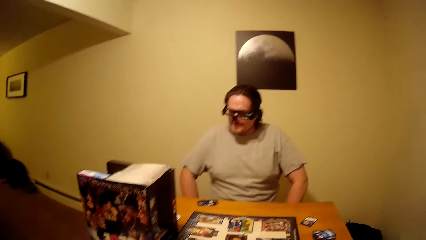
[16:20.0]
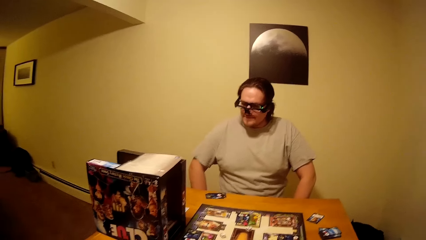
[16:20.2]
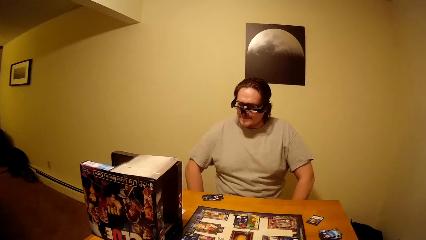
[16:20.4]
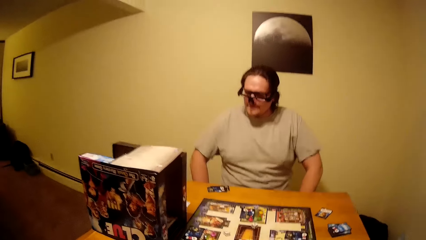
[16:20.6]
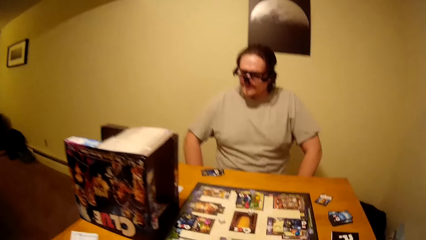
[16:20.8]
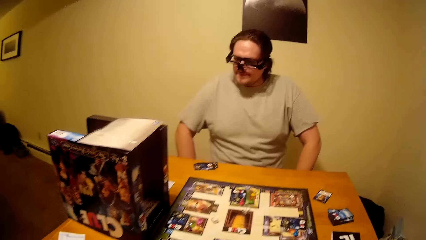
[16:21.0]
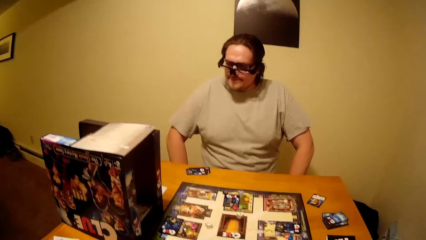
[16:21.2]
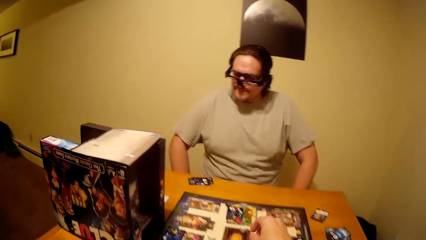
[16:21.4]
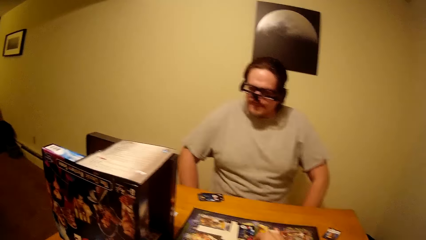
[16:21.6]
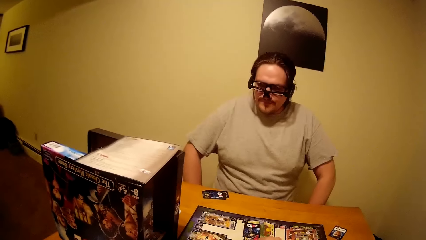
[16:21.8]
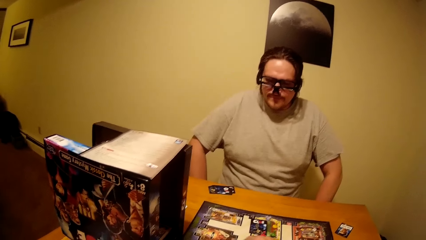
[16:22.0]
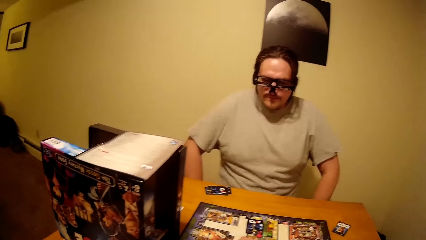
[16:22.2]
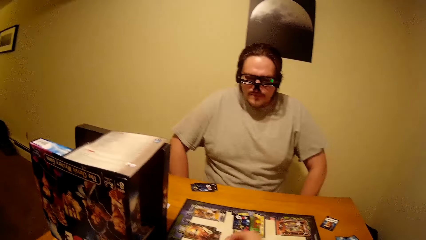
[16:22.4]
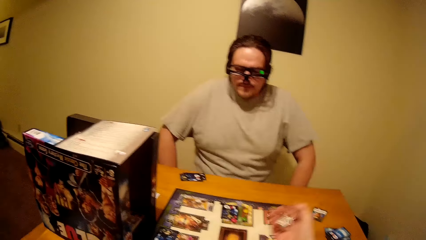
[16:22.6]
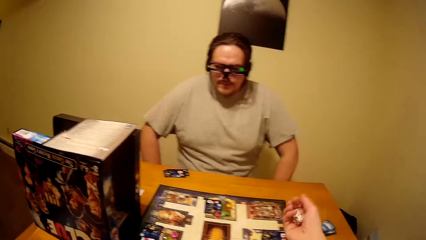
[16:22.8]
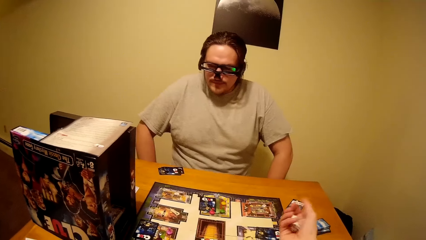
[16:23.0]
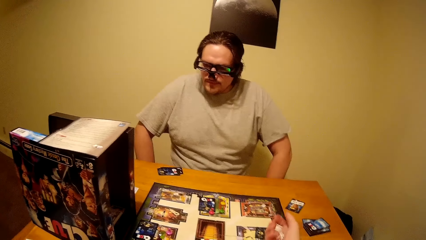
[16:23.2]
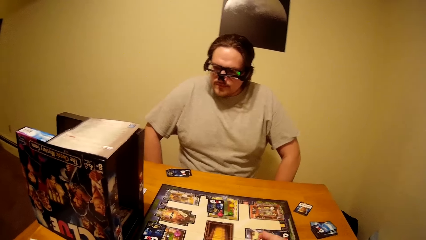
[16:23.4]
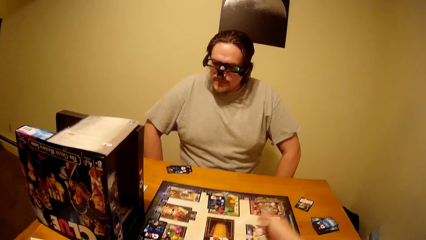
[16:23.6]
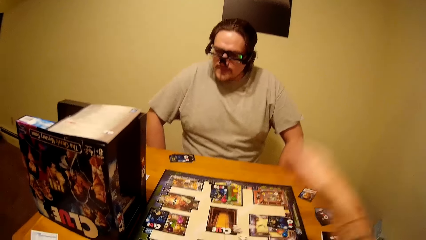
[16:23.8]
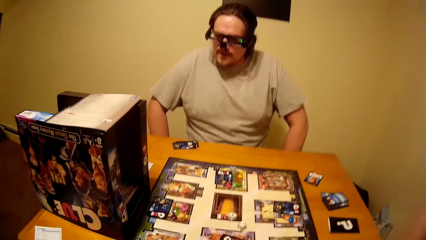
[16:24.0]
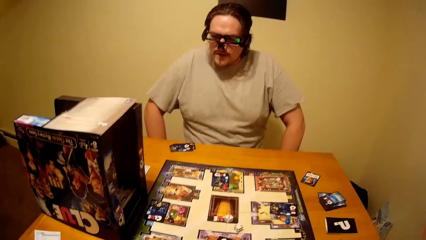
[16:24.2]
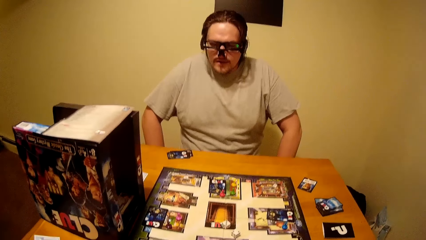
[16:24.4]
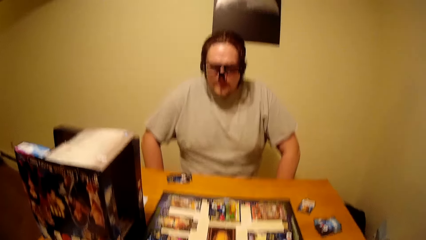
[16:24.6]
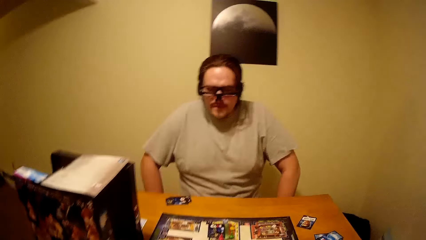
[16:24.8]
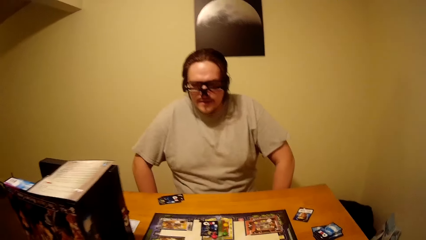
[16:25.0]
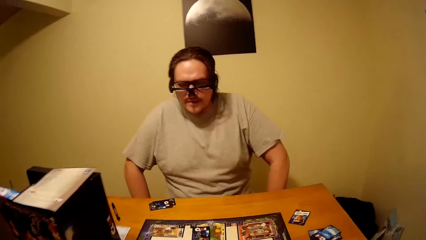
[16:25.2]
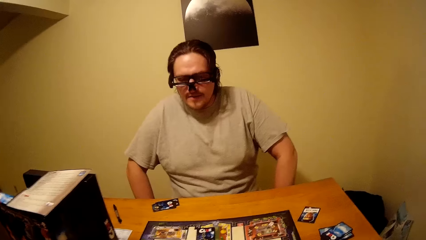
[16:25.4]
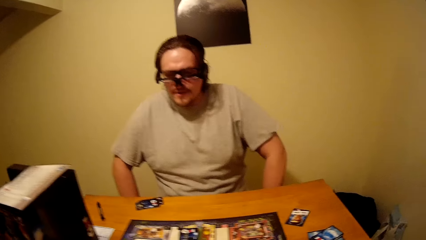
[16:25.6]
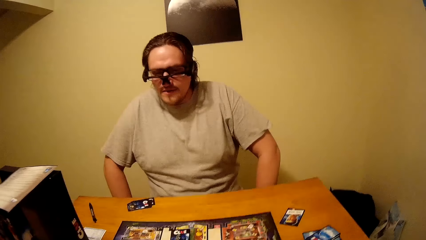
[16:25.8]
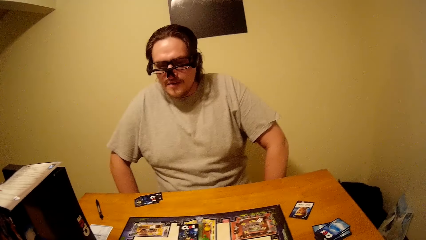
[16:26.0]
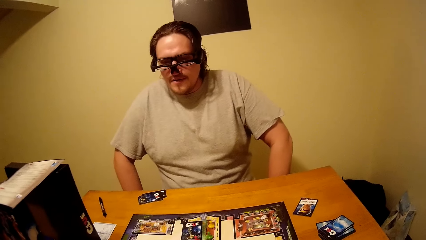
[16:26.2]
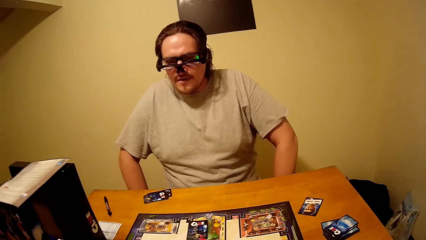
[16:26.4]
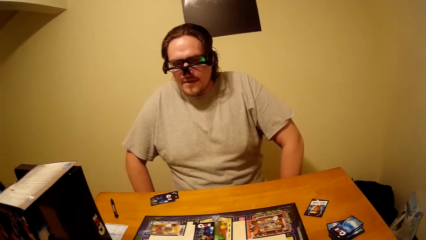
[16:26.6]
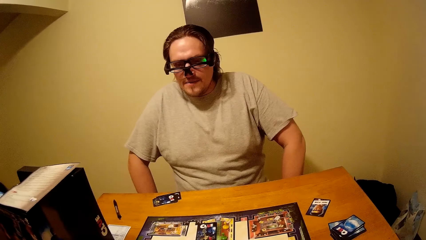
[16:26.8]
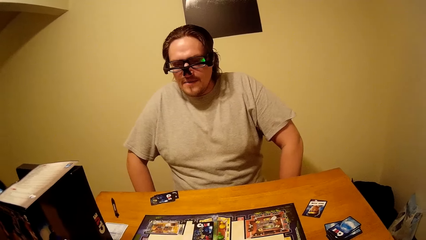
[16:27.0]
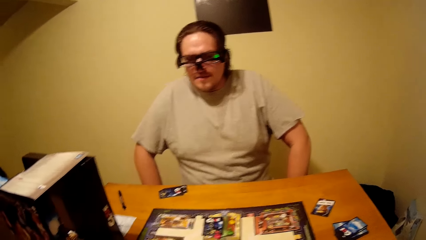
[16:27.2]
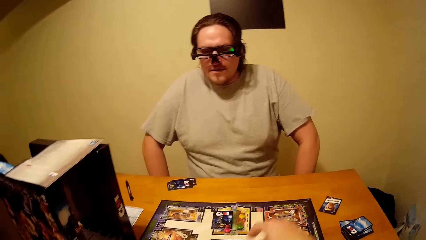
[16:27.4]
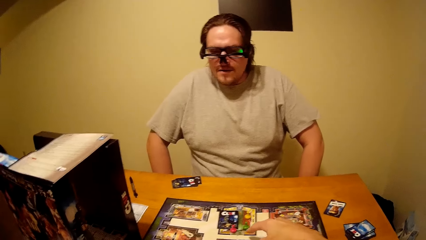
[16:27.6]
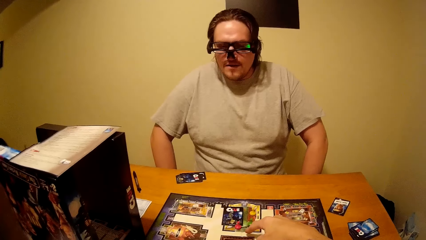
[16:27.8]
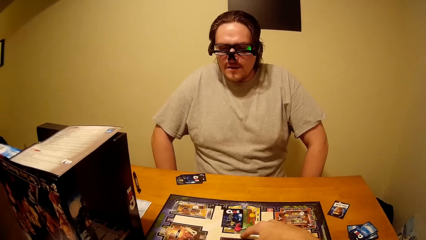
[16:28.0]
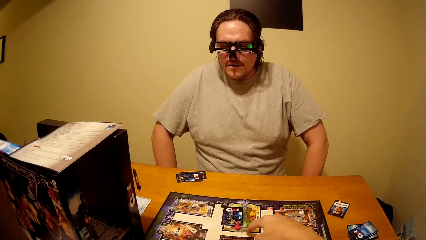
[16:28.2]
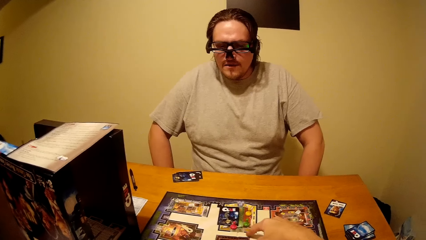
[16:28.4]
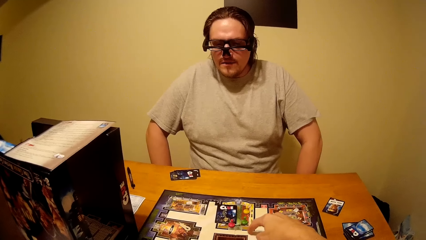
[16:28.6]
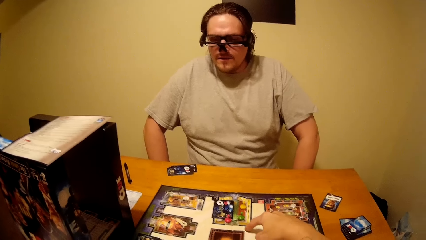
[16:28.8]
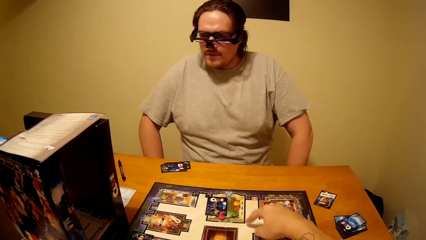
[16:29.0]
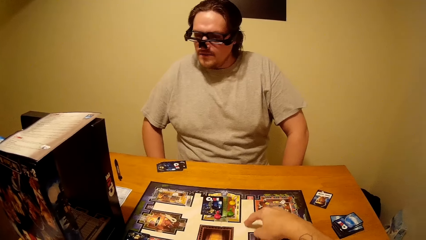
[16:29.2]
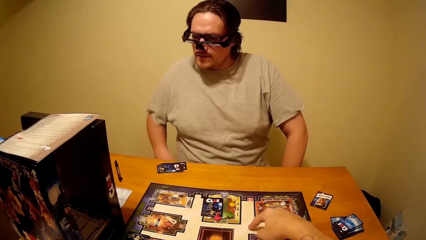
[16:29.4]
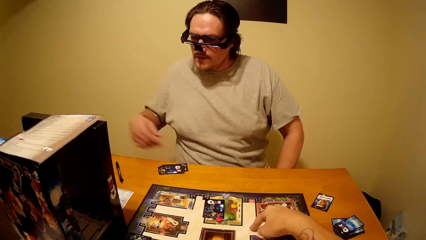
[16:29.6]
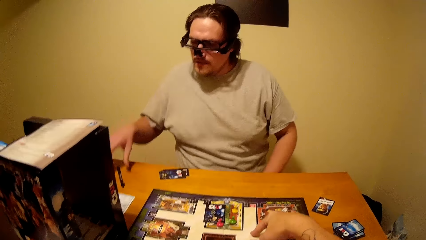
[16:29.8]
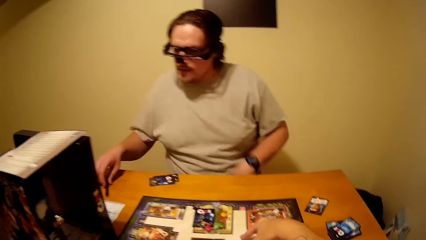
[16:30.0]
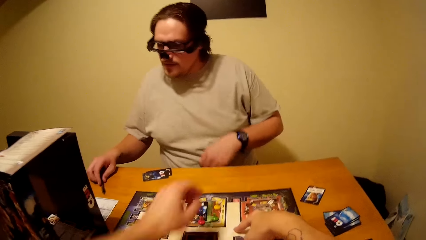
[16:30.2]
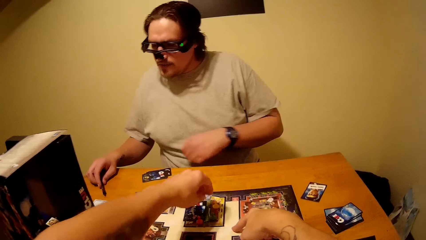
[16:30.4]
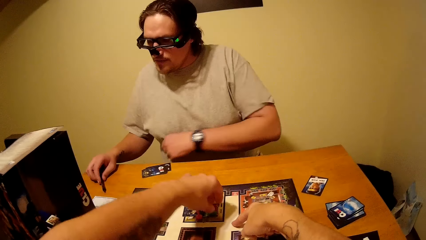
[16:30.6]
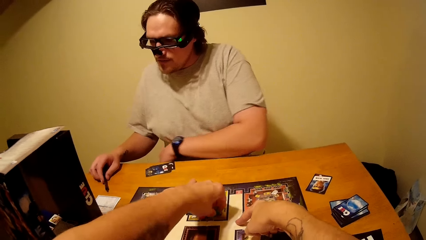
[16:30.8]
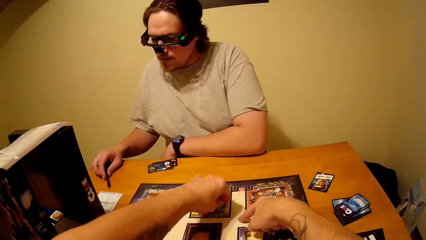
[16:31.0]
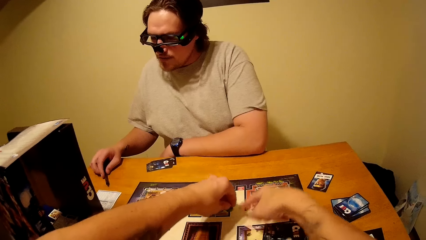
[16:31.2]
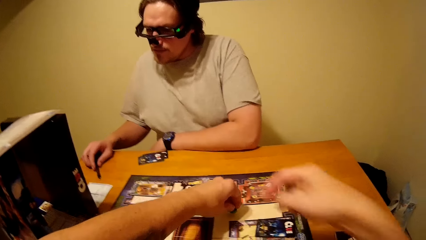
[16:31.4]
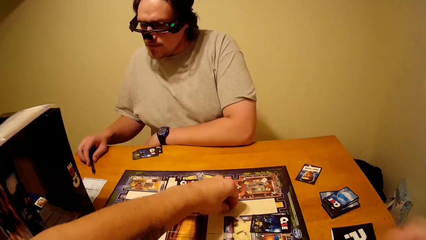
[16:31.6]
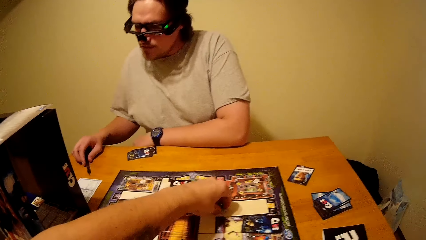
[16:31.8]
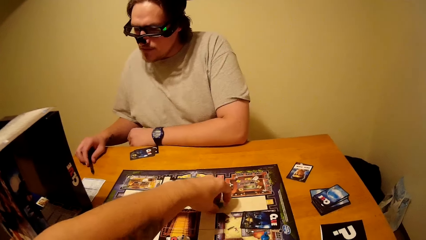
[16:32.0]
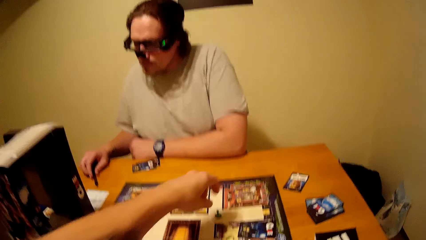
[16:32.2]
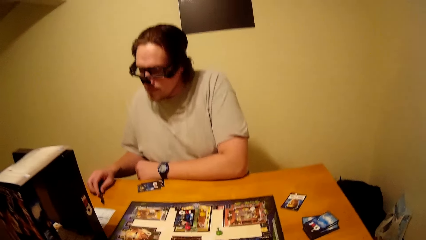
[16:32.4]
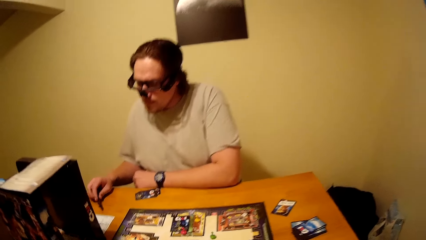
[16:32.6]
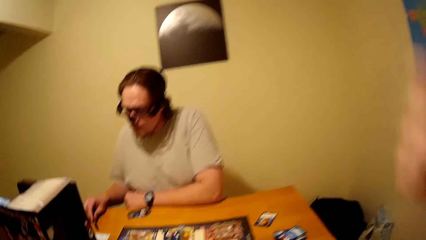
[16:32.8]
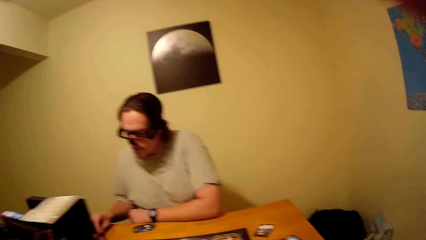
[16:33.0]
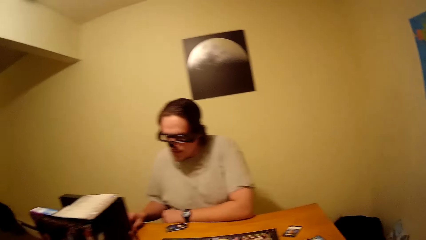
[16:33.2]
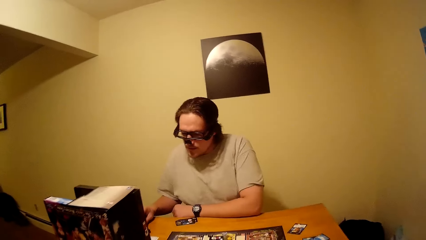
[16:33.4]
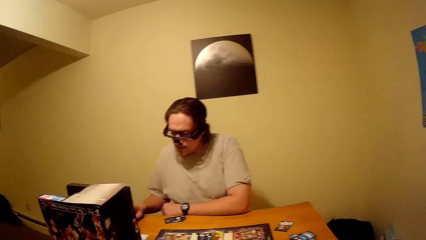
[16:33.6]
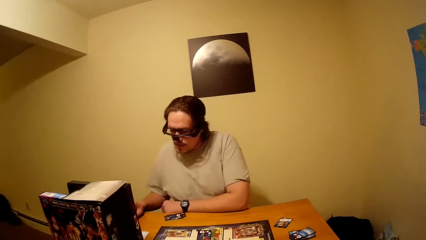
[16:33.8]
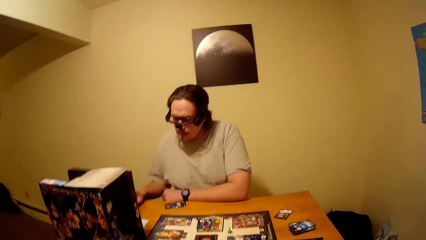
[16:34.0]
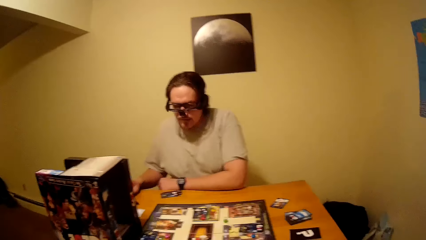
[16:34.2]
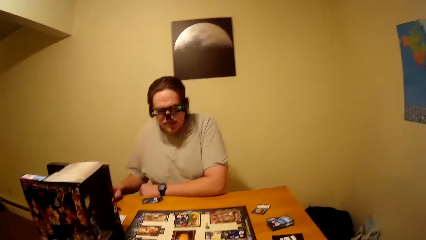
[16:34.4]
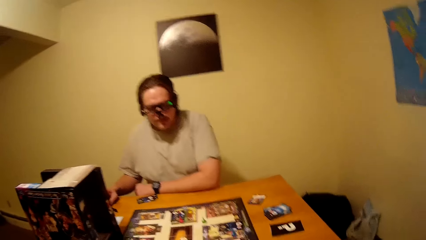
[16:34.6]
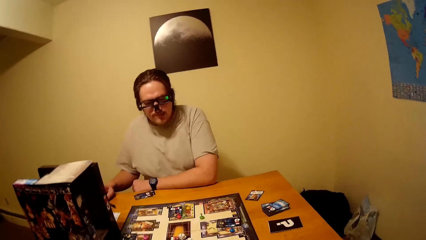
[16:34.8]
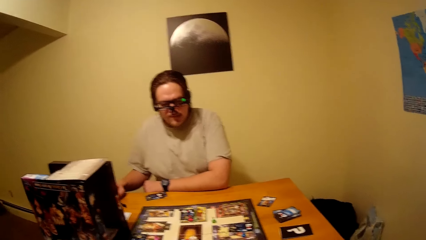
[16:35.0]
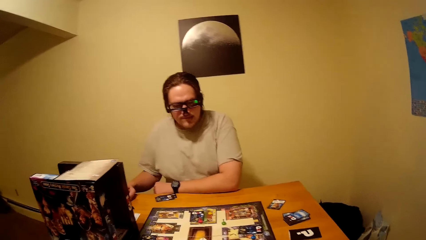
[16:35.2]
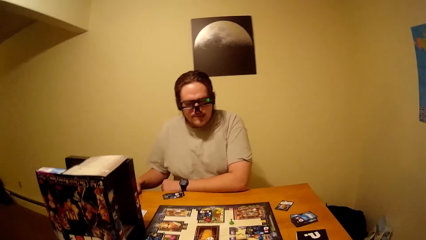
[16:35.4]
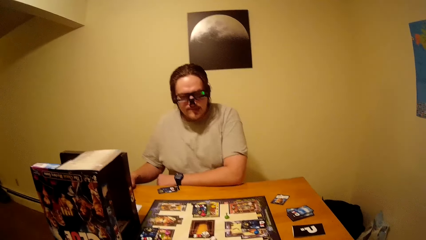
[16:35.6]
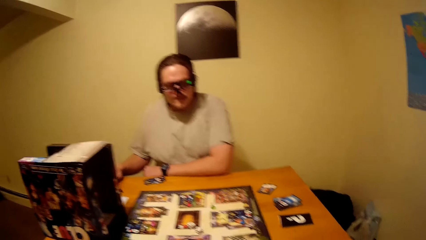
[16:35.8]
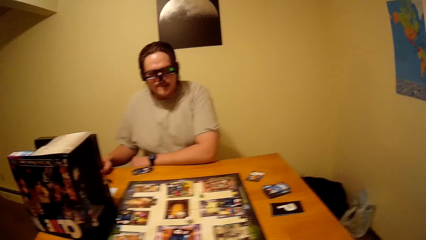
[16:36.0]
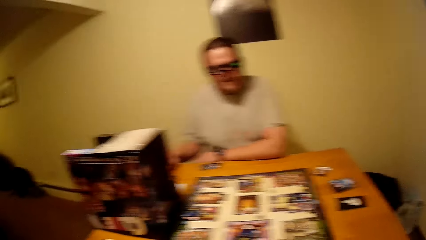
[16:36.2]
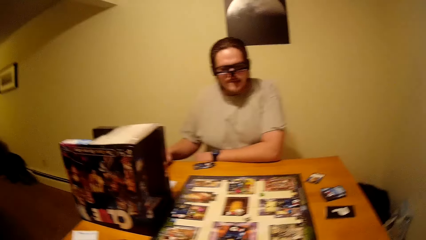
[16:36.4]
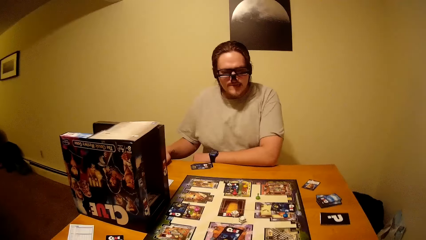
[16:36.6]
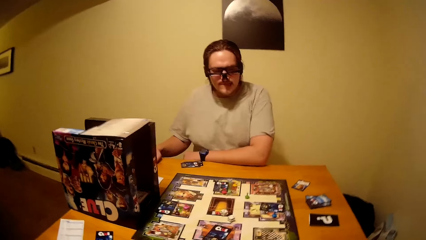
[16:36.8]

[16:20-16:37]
The camera wearer picks dice from the clue board. They shake the dice in the right hand. They drop the dice on the clue board as a man looks. They count on the clue board with a right hand finger. The man picks a pen from the table. The camera wearer picks a pawn from the clue board with the left hand and places the pawn on the clue board. They raise the right hand towards something. The man checks on his paper.
